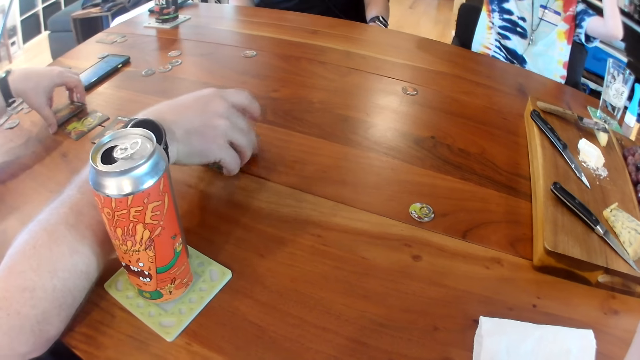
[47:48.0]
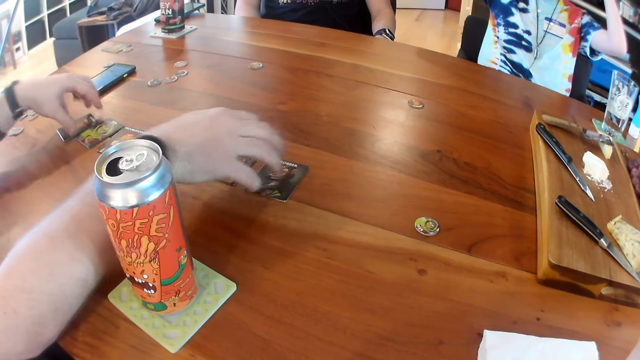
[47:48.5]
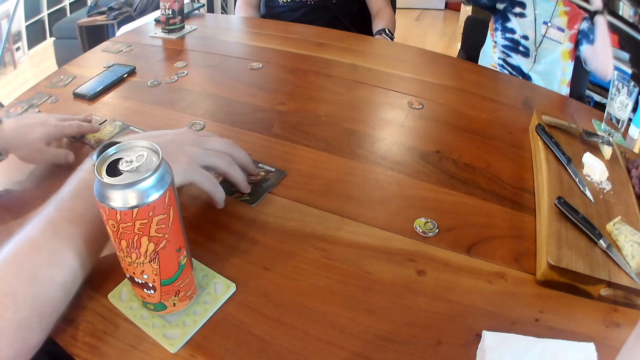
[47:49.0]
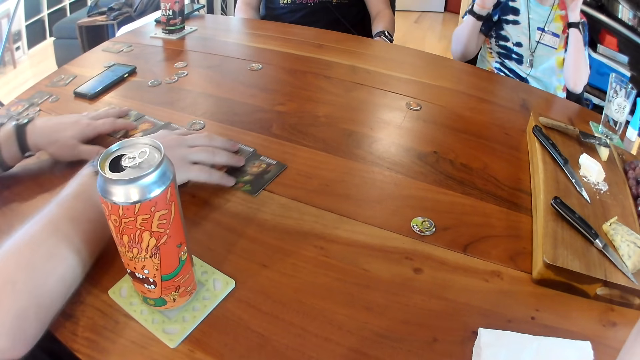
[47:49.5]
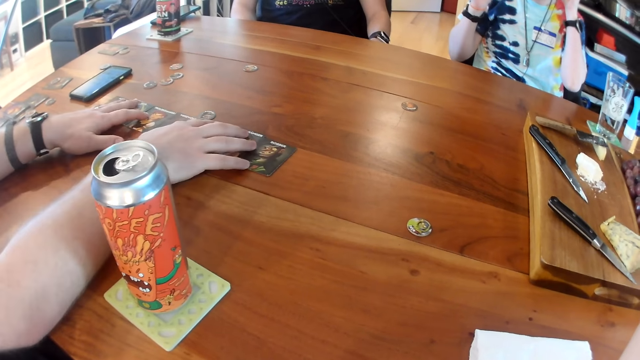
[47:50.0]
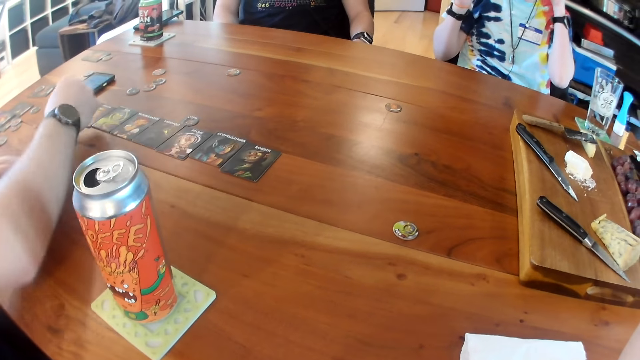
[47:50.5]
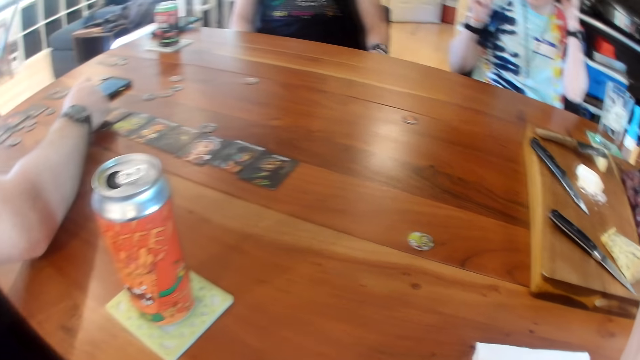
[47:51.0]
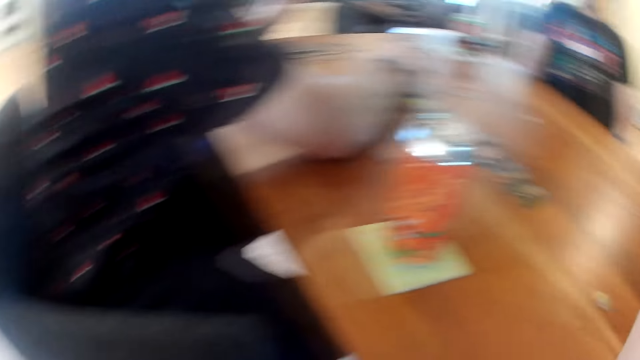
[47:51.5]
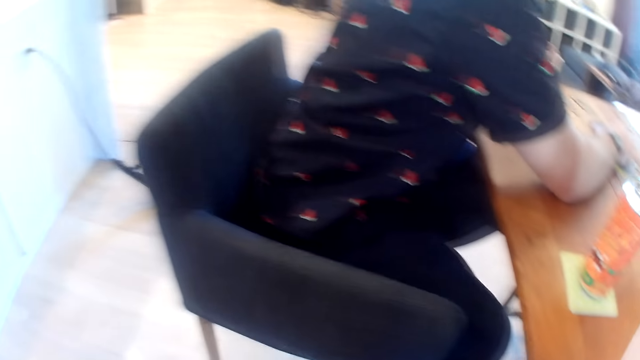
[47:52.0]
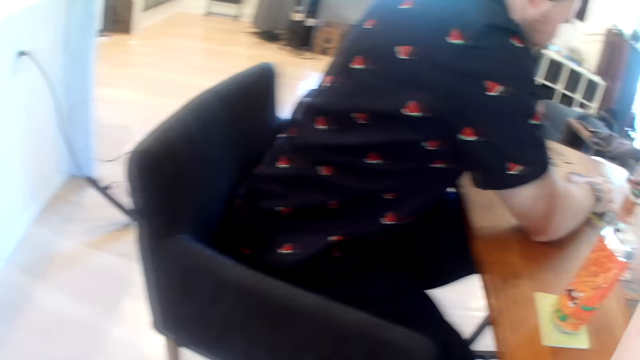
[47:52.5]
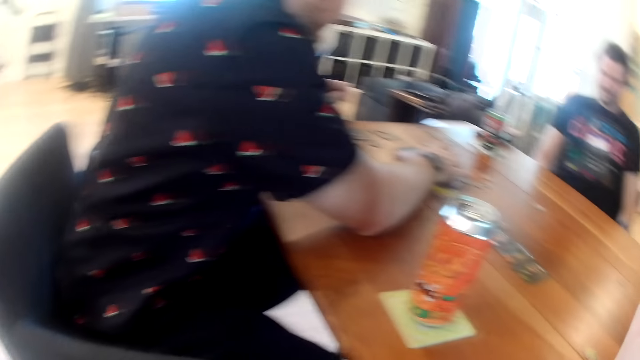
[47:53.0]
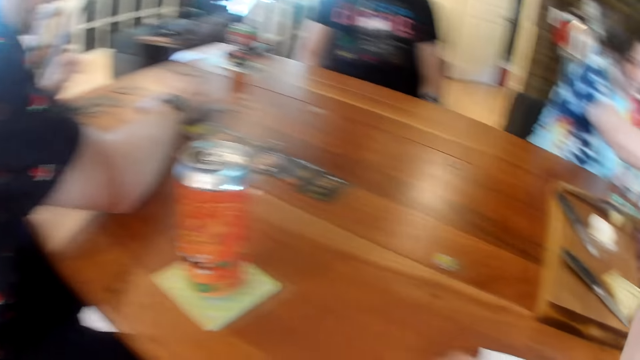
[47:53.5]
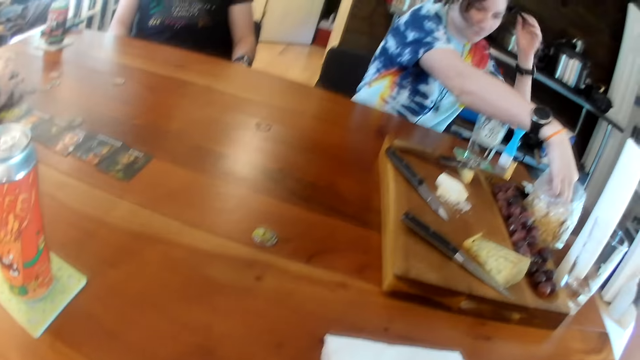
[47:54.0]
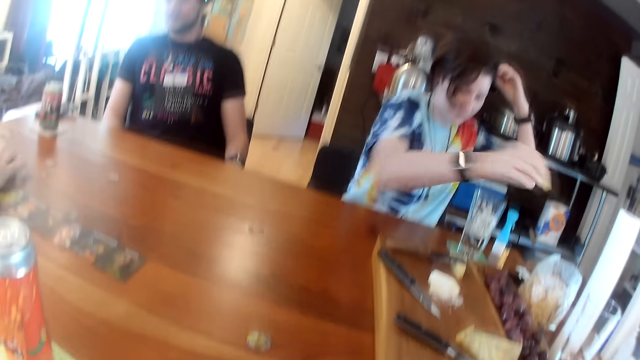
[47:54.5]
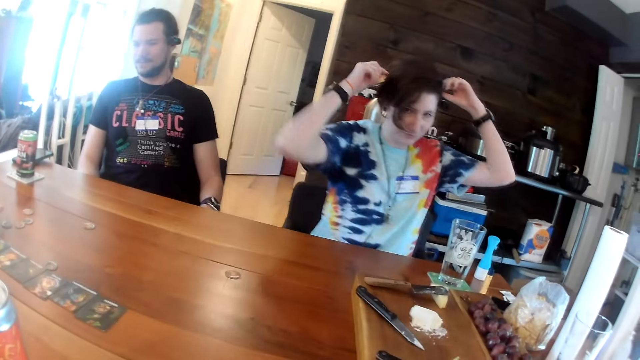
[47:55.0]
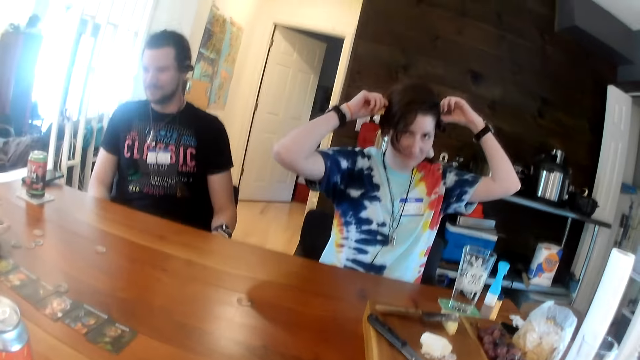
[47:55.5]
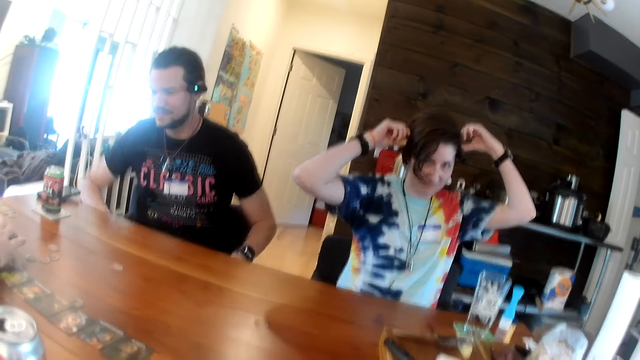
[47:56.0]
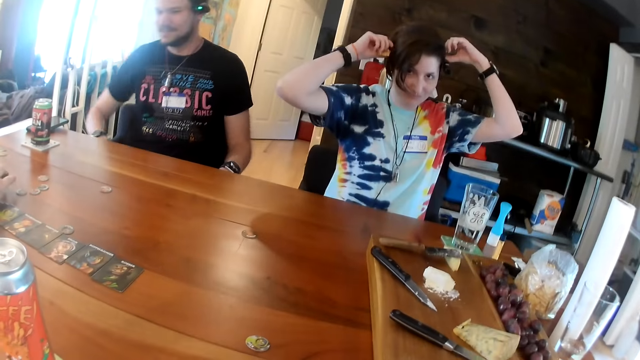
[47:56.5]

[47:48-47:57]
A man moves the cards on the table with both hands. He presses a phone with his right hand. The camera wearer touches the phone. They look around the room. A woman adjusts a microphone on her head with her left hand. She picks a cracker from the nylon on the table with her right hand. She adjusts the microphone on her head with both hands.

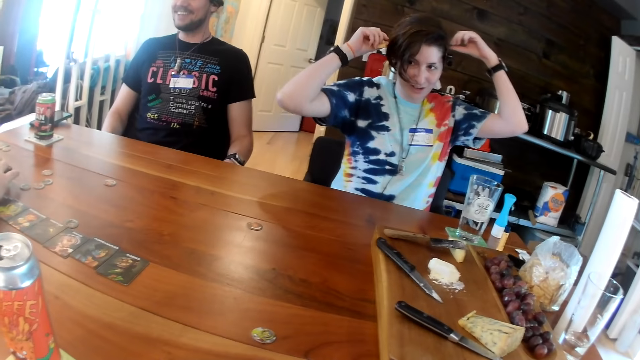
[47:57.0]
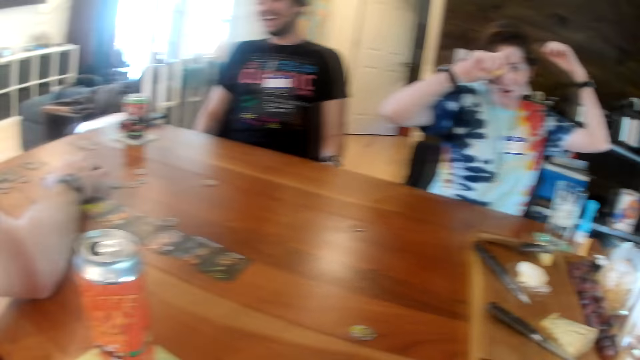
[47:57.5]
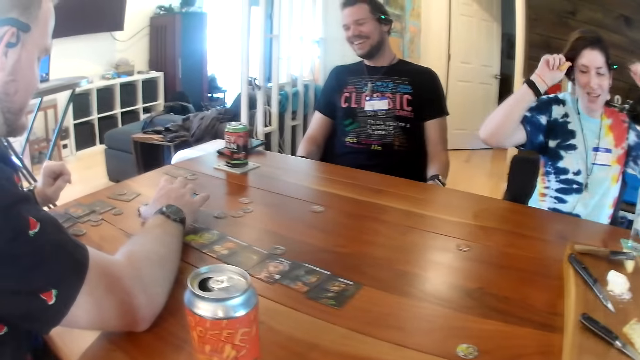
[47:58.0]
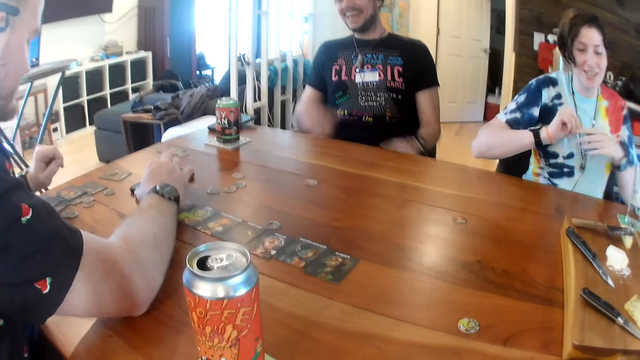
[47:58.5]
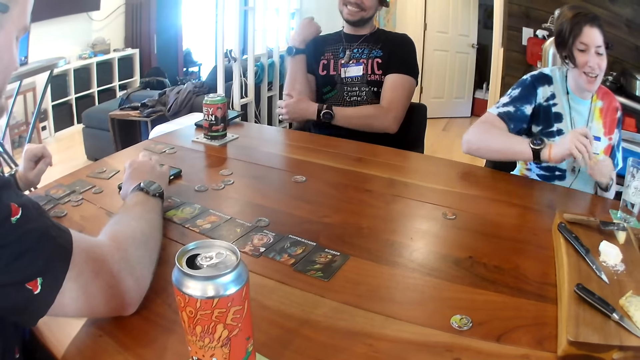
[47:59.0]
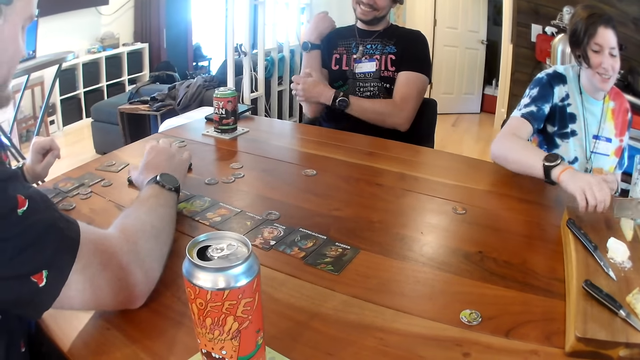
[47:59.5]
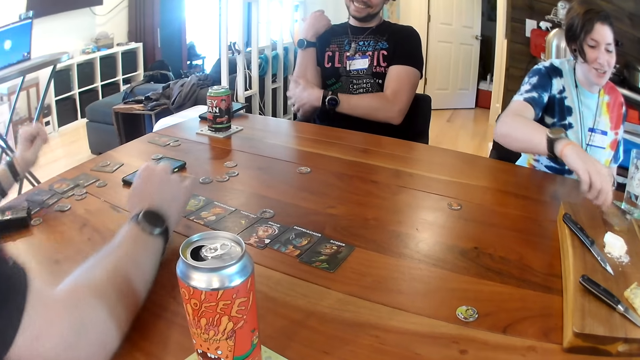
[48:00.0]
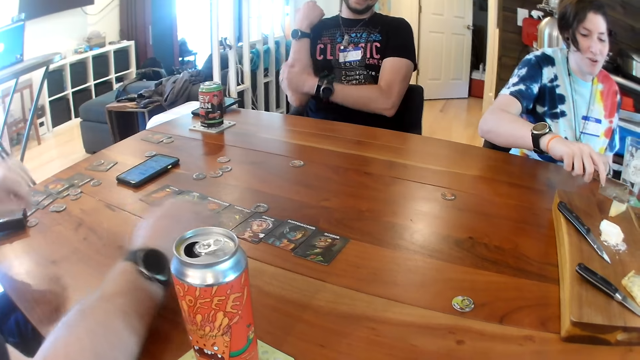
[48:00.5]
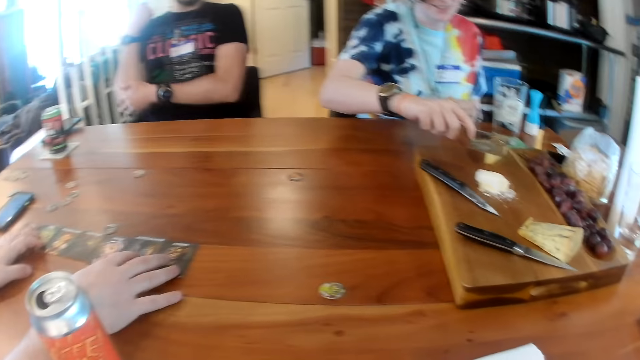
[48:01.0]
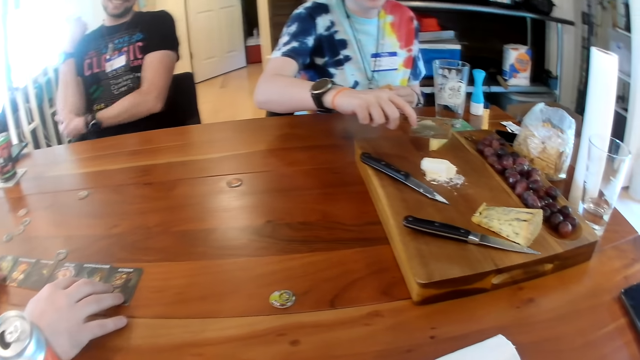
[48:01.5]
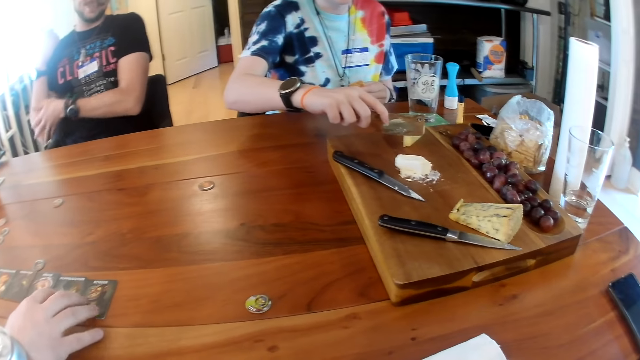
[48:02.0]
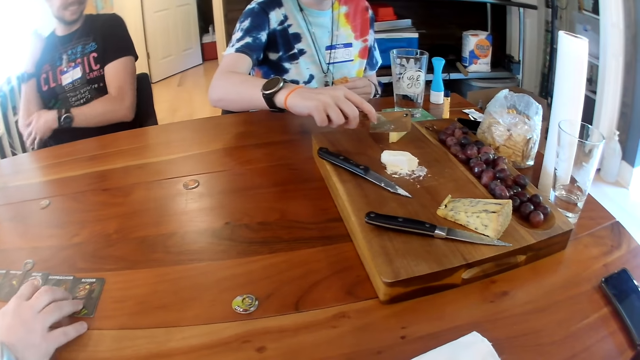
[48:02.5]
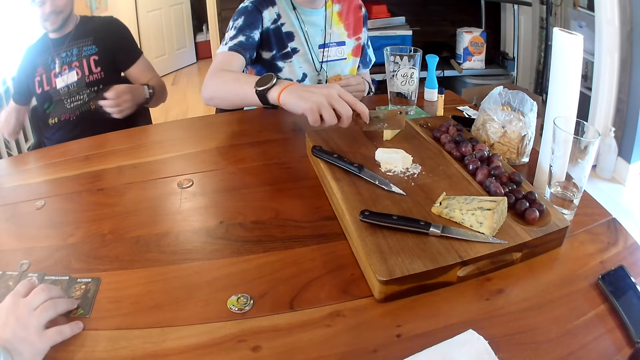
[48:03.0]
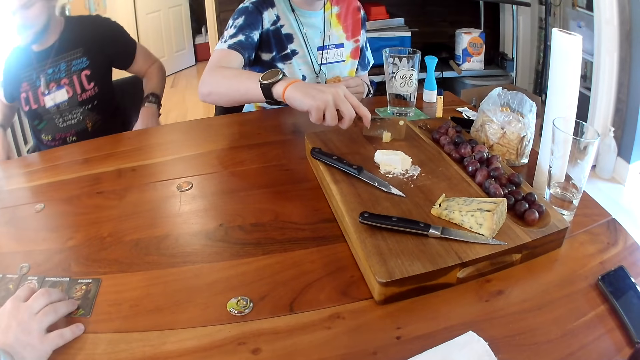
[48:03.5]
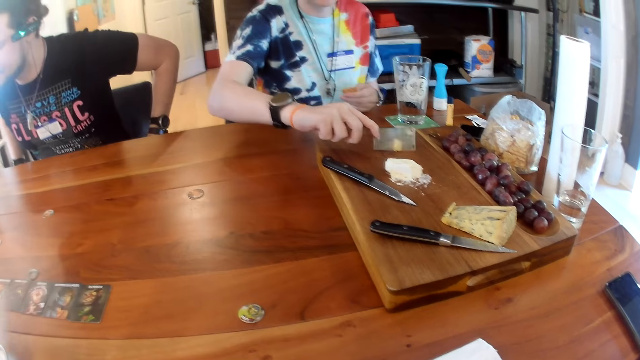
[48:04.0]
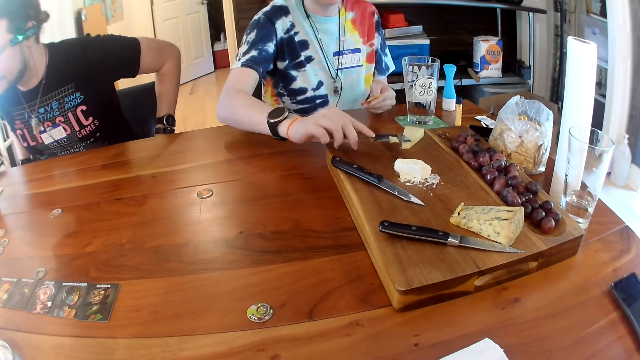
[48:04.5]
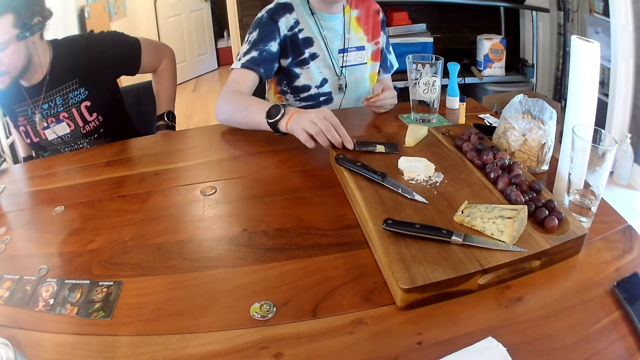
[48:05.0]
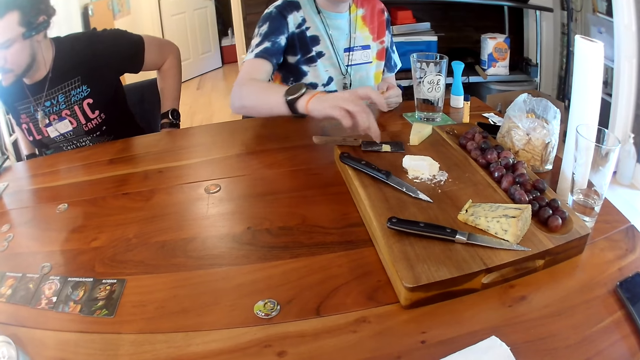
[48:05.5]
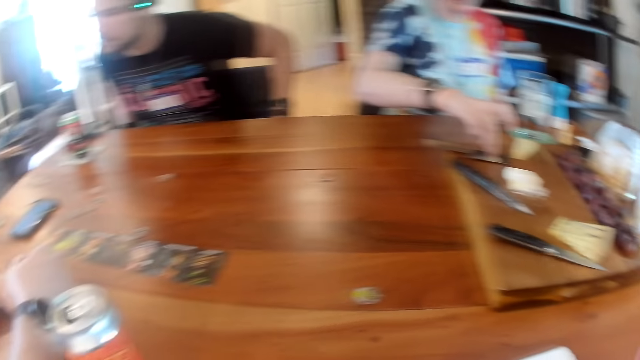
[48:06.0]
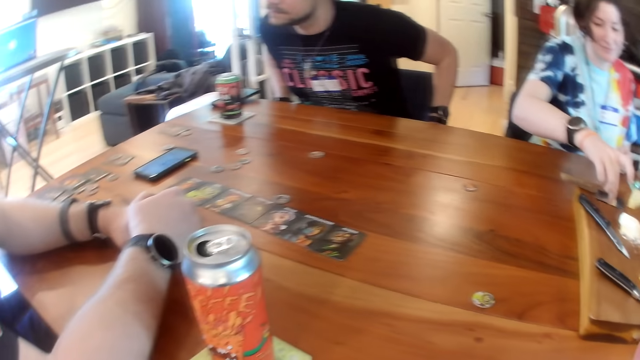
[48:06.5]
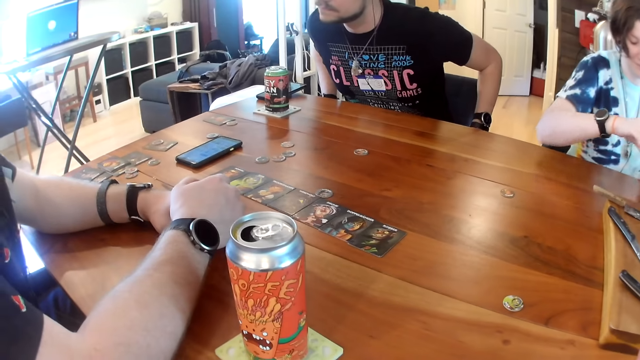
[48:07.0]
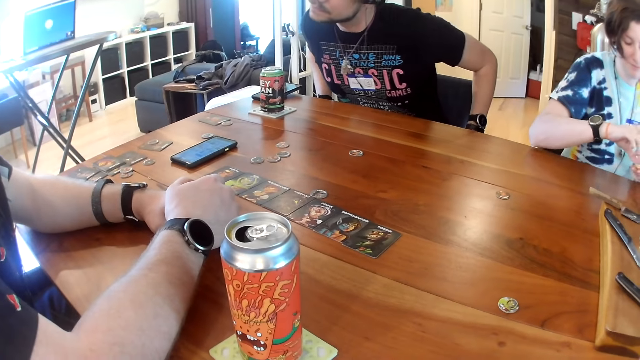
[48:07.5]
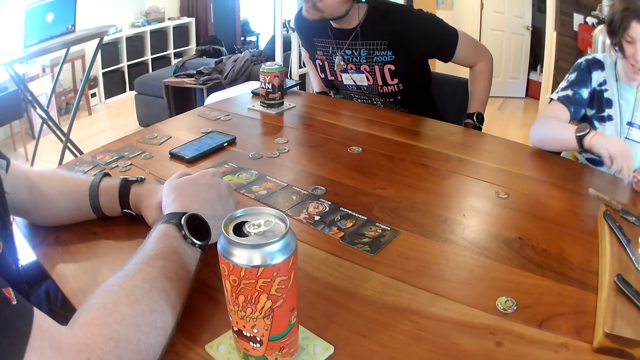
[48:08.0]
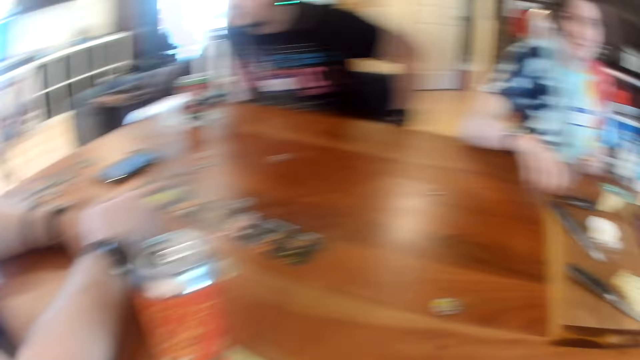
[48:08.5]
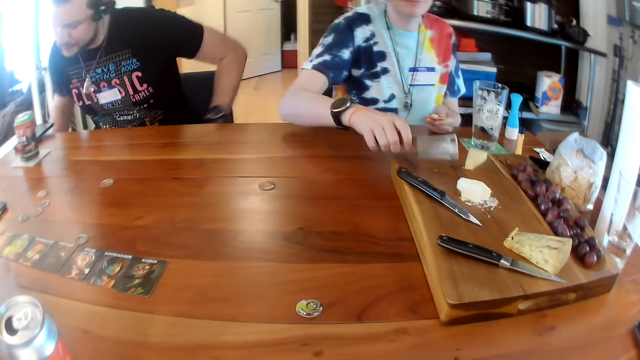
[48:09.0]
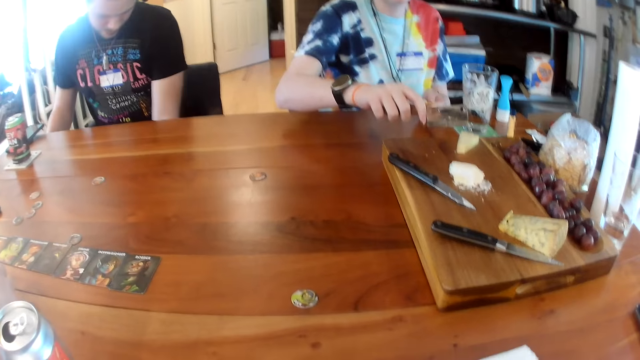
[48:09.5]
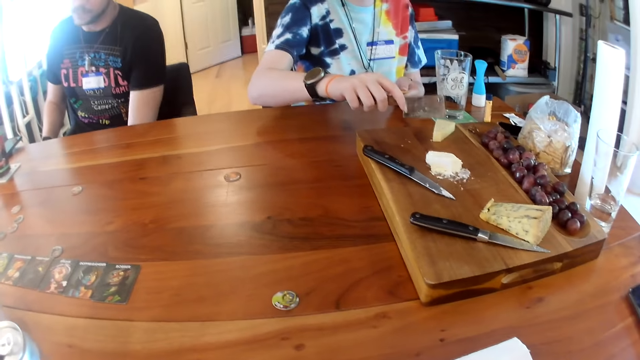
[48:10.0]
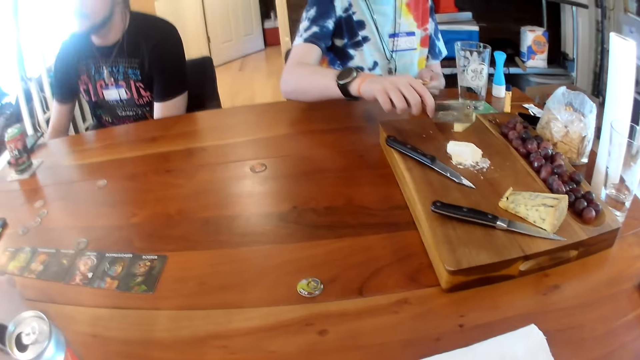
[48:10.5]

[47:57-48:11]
A man interacts with the camera wearer. The man interacts with another man. A woman adjusts the earphones. The other man interacts with the first man. The woman interacts with the first man. The woman picks up a knife from the tray on the table with her right hand. A man scrubs the hand. The woman cuts some cheese on the tray on the table with the knife in her right hand. The other man interacts with the woman. The first man touches the cards with both hands. The other man rubs his right elbow with his right hand. The other man moves forward. The woman drops the knife on the tray on the table with her right hand. The camera wearer drops the knife on the chopping board. The woman picks up the cut piece of cheese from the knife with her right hand. The woman places the cut piece of cheese on the cracker in her left hand with her right hand. The woman picks up the knife from the tray on the table with her right hand. The other man interacts with the first man.
